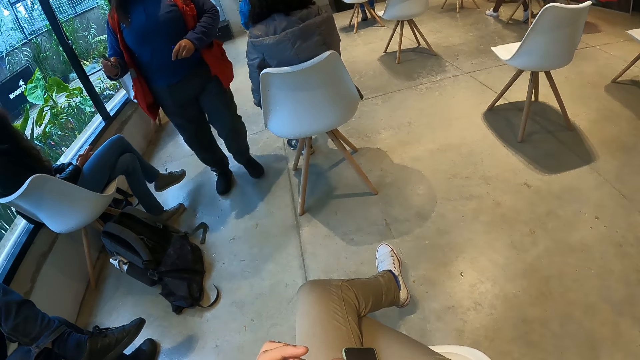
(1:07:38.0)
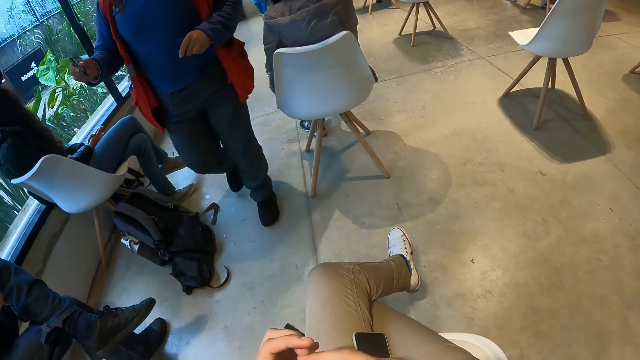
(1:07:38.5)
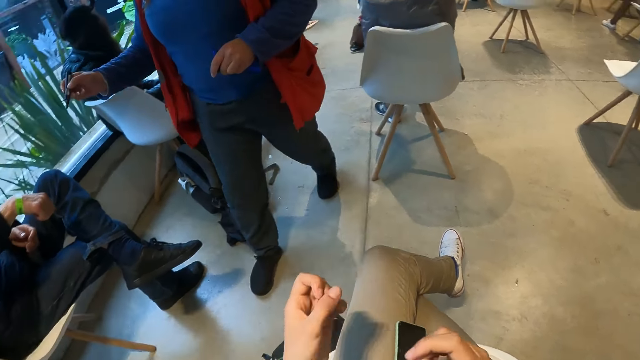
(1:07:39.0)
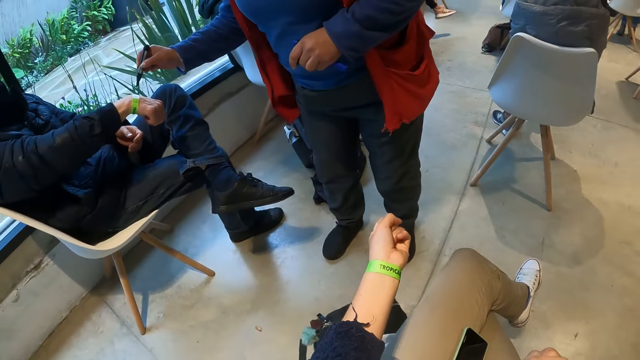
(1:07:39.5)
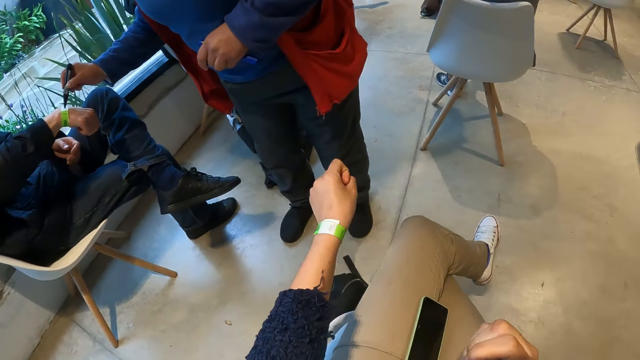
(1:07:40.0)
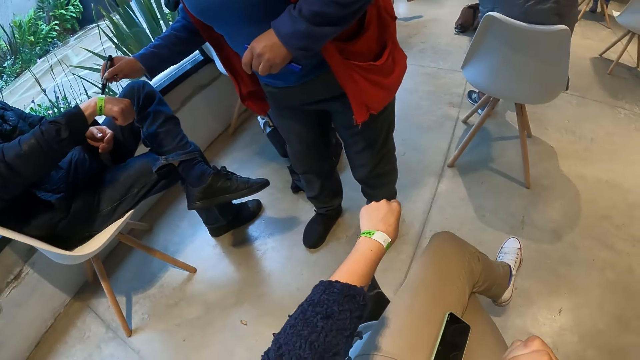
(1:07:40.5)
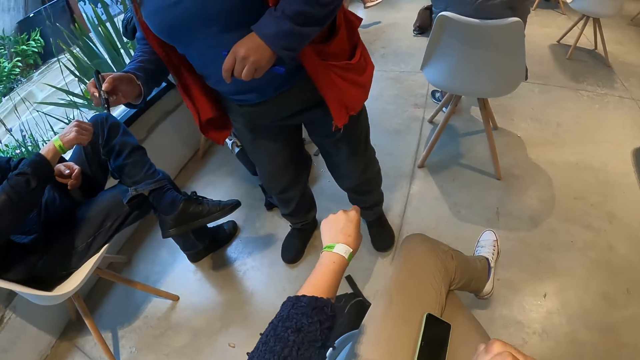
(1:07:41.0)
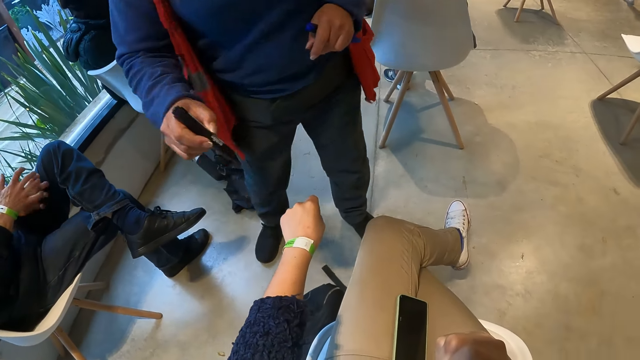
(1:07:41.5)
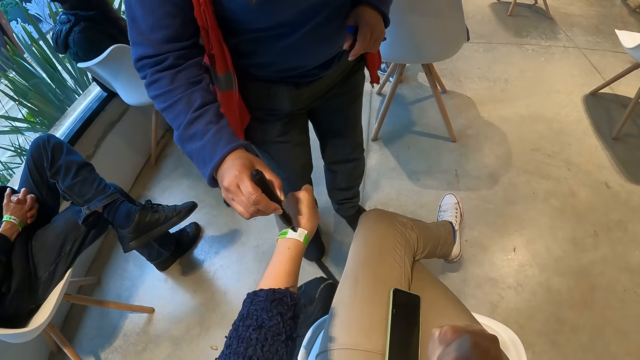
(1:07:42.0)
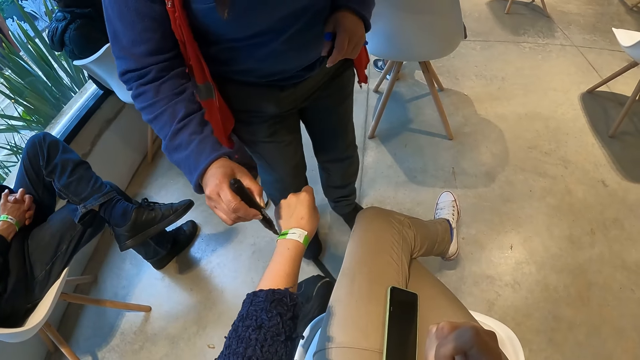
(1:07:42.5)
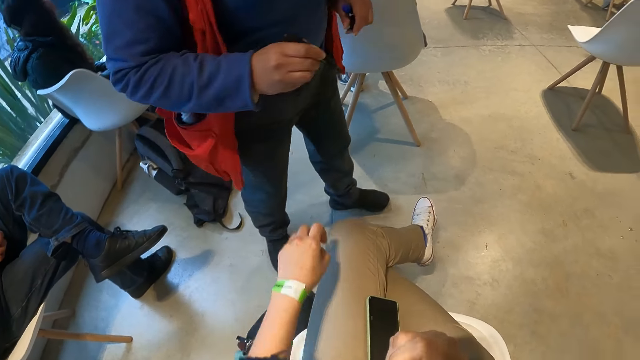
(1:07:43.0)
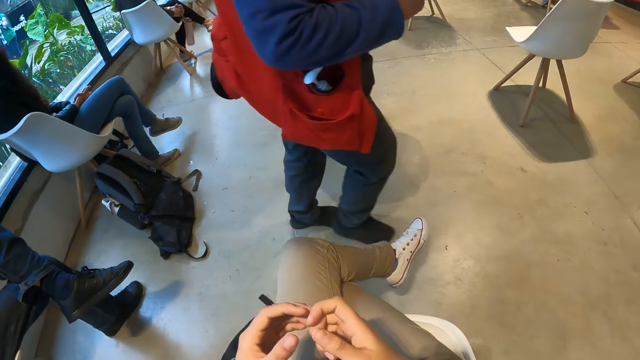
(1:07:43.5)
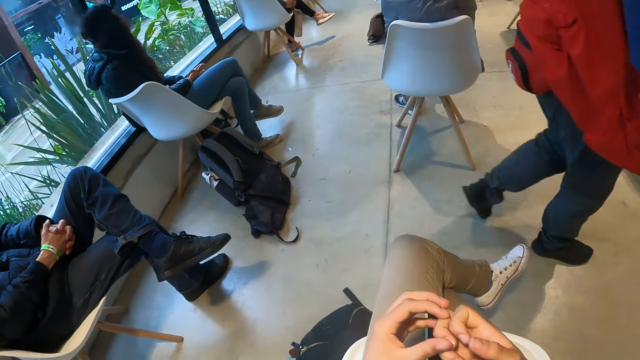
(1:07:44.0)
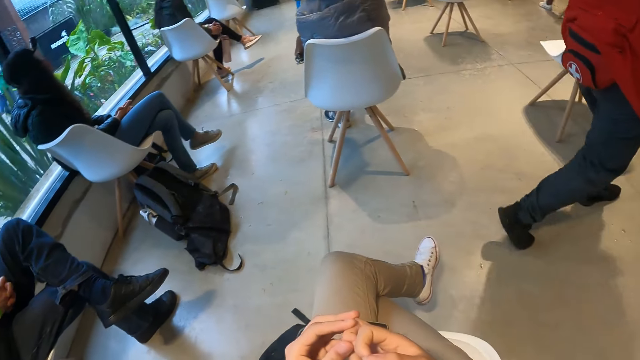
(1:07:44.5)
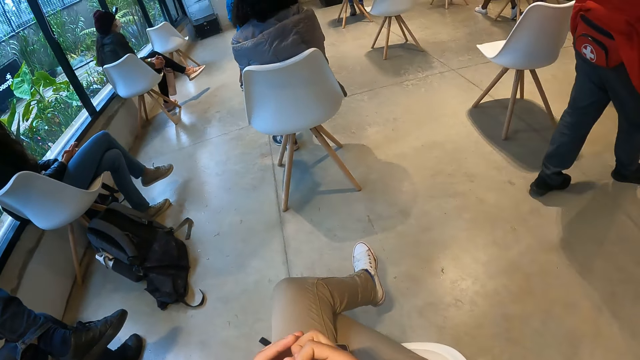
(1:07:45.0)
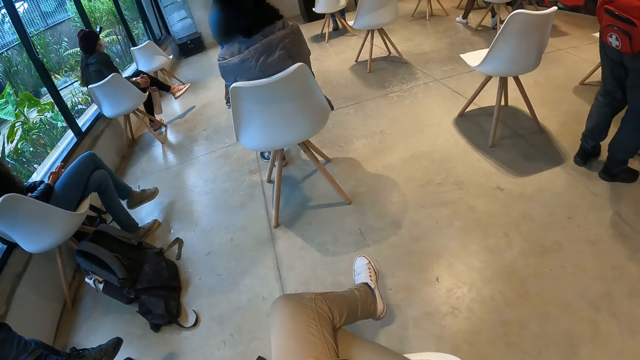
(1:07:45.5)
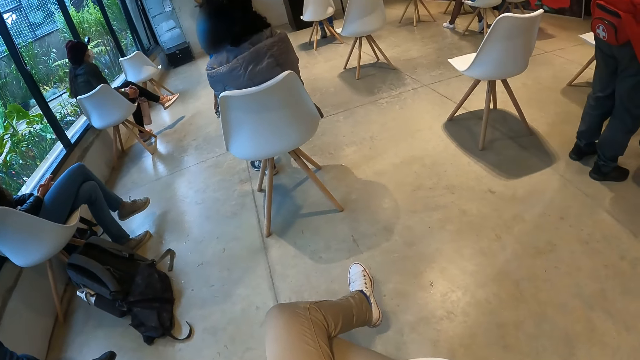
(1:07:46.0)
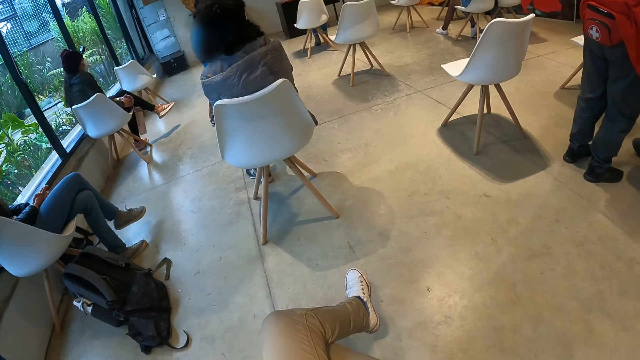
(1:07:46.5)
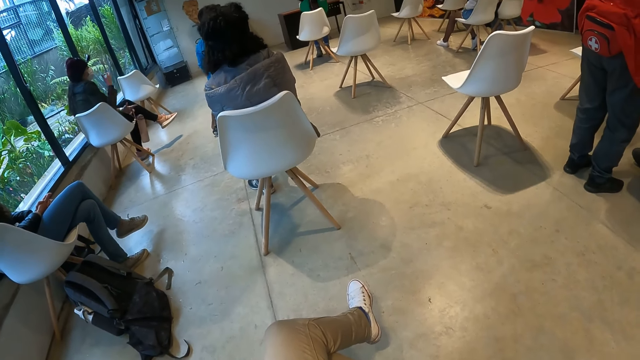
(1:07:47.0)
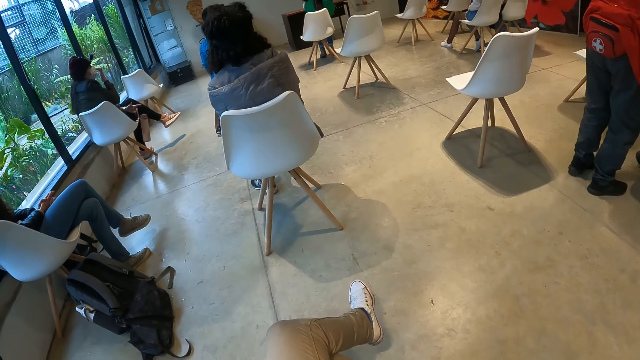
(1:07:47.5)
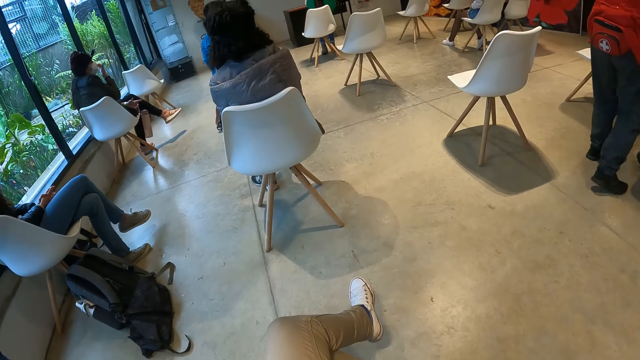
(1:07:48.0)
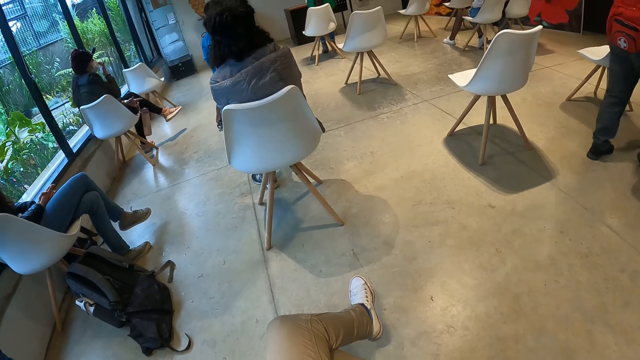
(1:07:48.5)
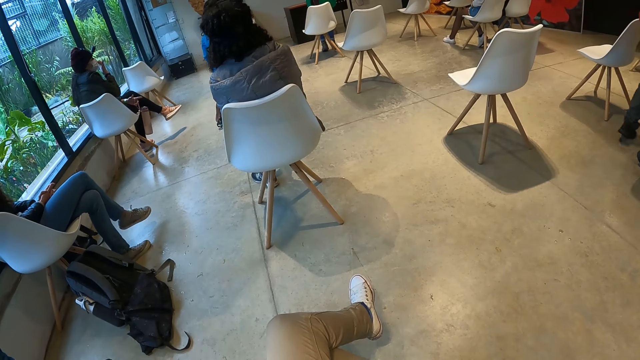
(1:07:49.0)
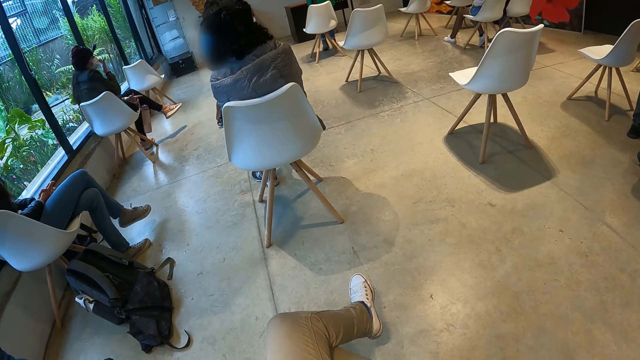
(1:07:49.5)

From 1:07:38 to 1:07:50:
The woman marks a band on a man's right hand with the marker in her right hand. The camera wearer moves the left hand and turns the left hand. She looks at her left hand. The woman marks a band on the camera wearer's left hand with the marker in her right hand. The camera wearer pulls back the left hand. She touches the right hand. She looks around.

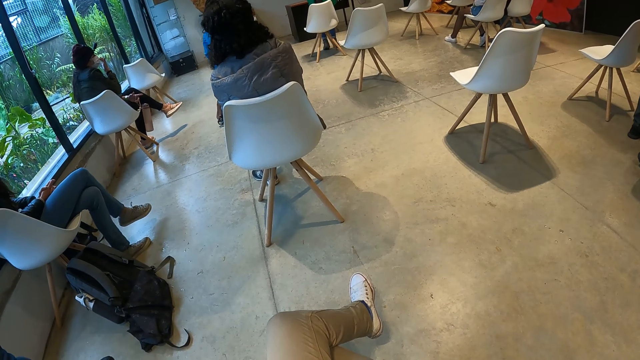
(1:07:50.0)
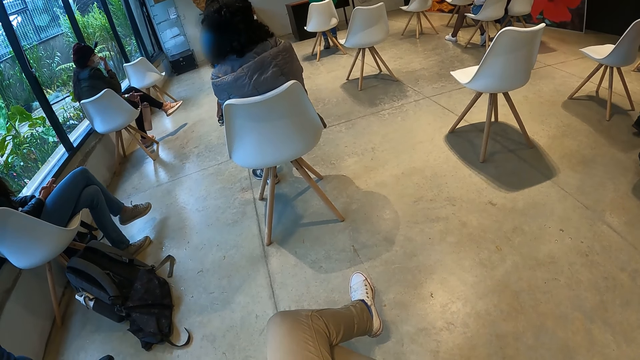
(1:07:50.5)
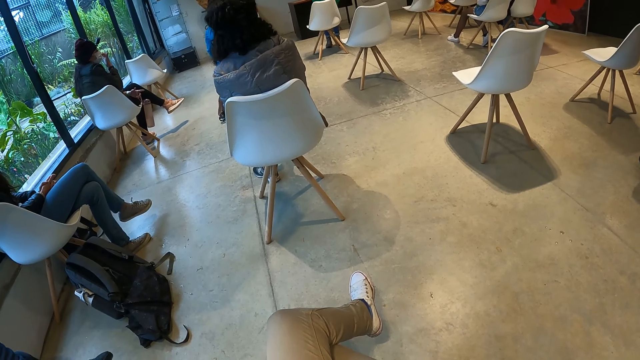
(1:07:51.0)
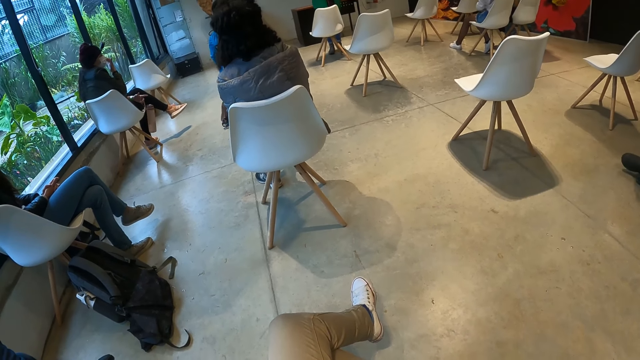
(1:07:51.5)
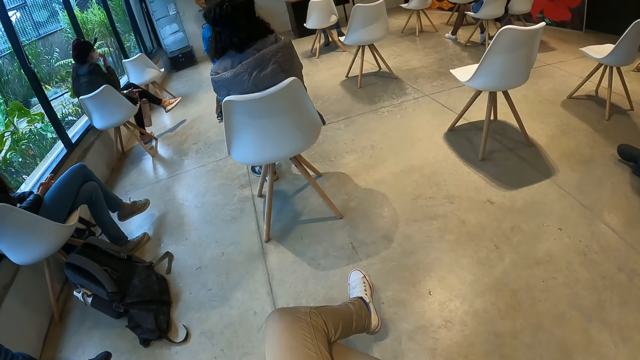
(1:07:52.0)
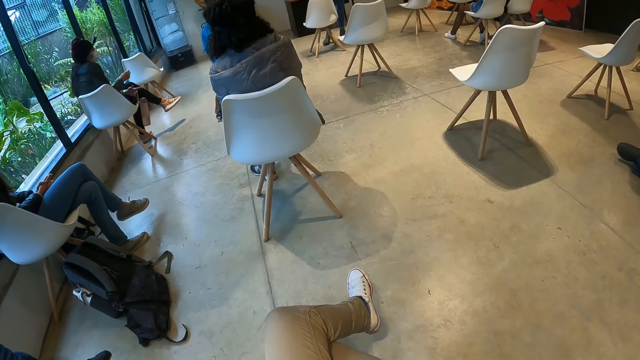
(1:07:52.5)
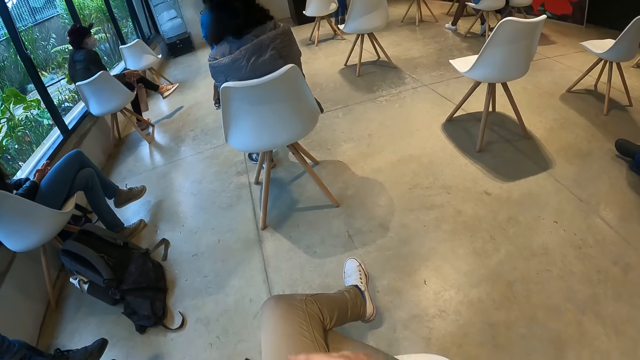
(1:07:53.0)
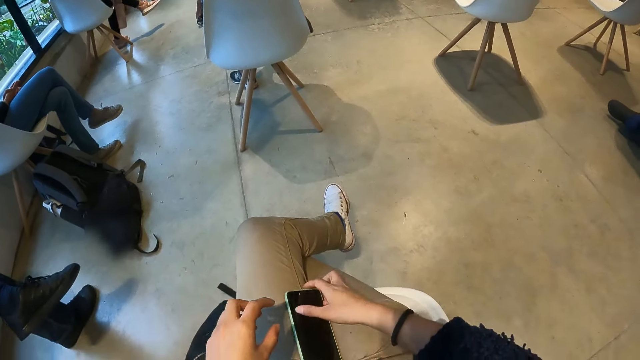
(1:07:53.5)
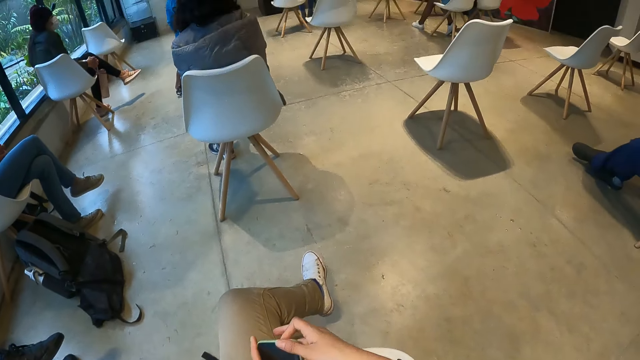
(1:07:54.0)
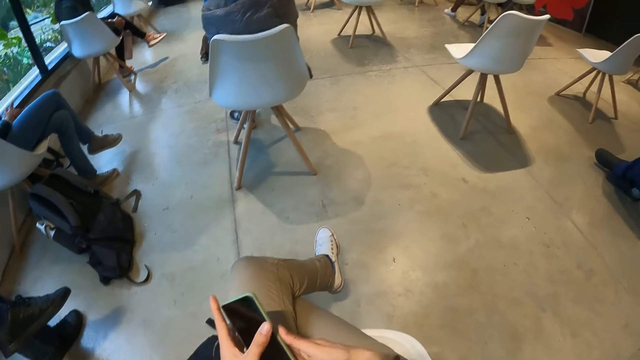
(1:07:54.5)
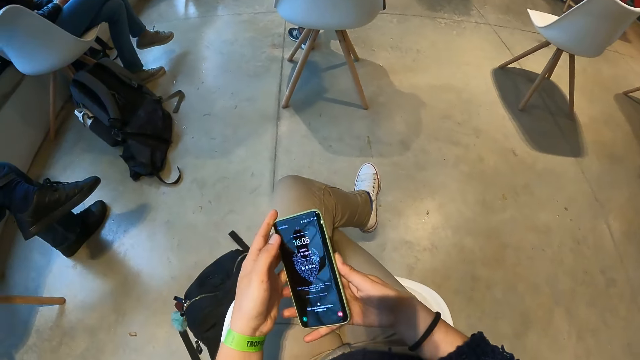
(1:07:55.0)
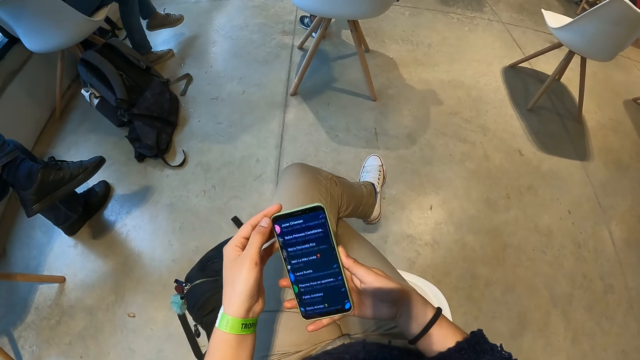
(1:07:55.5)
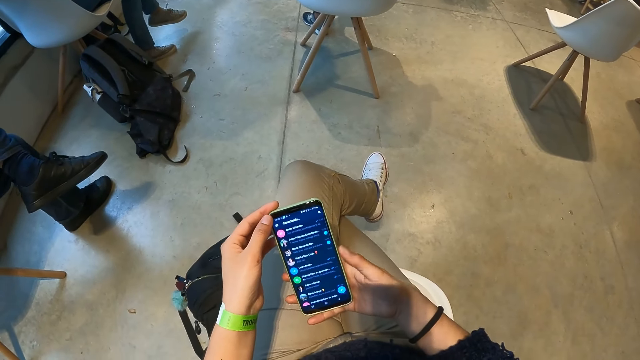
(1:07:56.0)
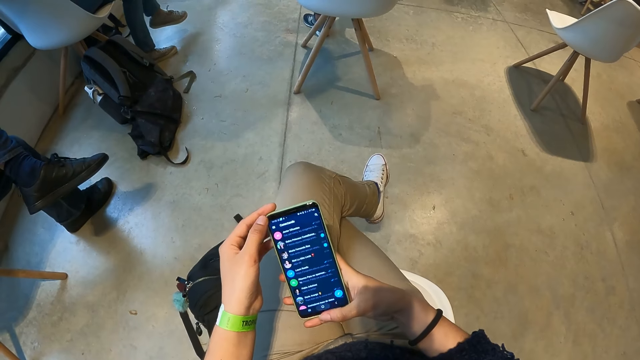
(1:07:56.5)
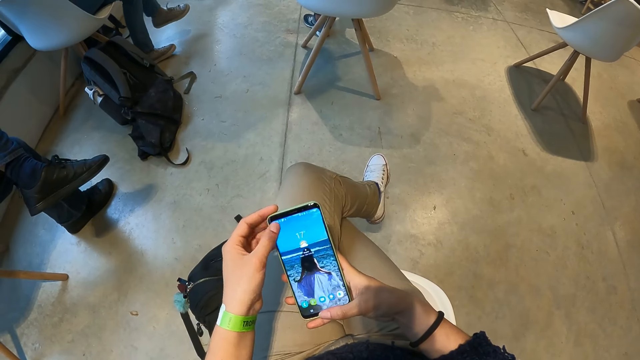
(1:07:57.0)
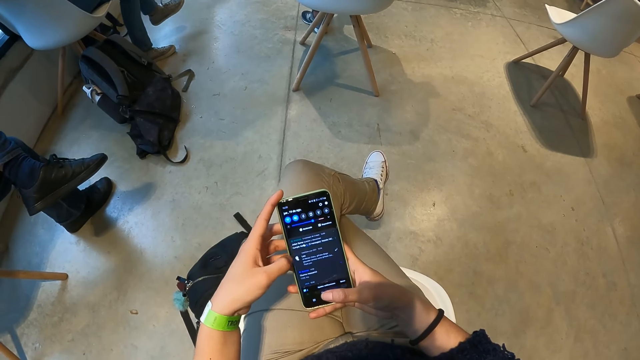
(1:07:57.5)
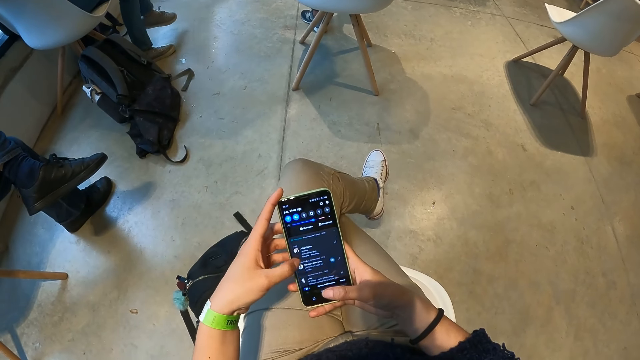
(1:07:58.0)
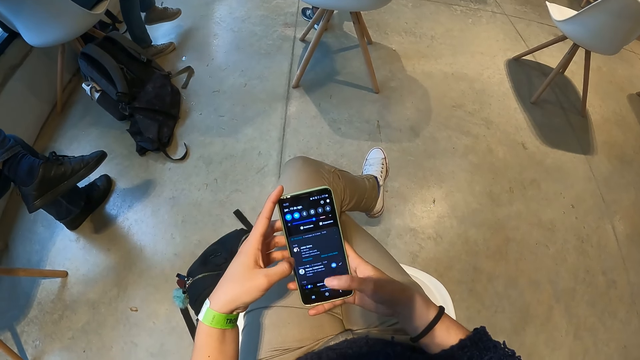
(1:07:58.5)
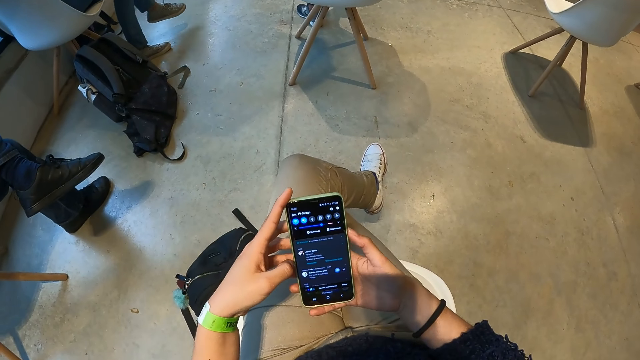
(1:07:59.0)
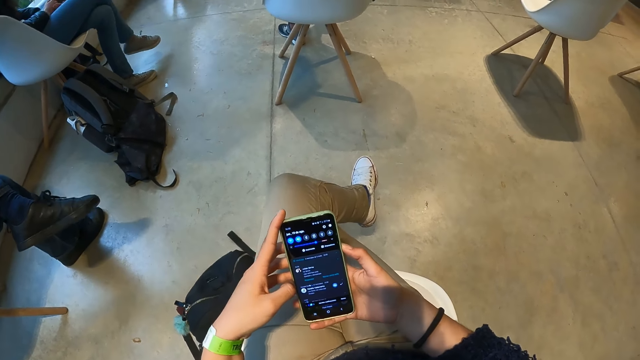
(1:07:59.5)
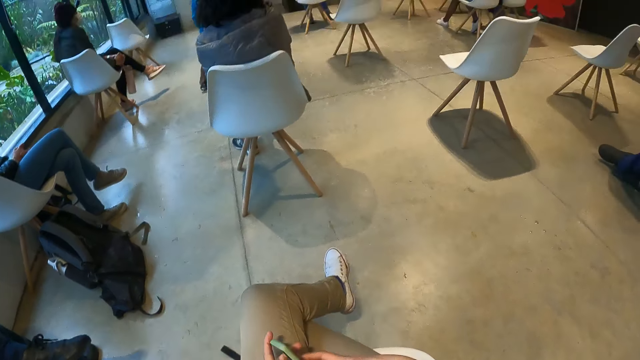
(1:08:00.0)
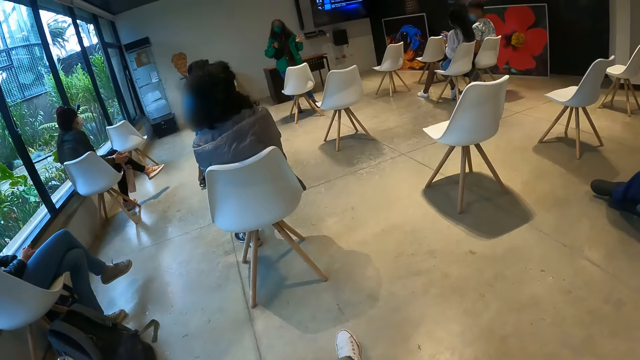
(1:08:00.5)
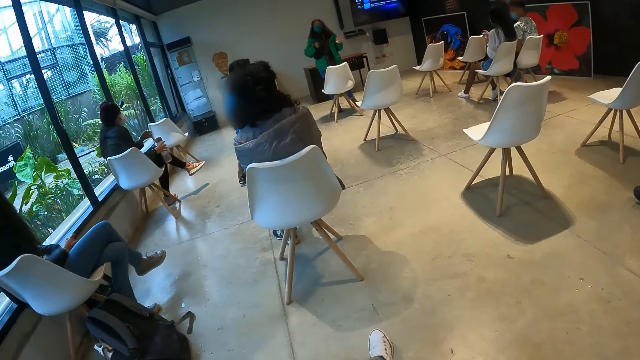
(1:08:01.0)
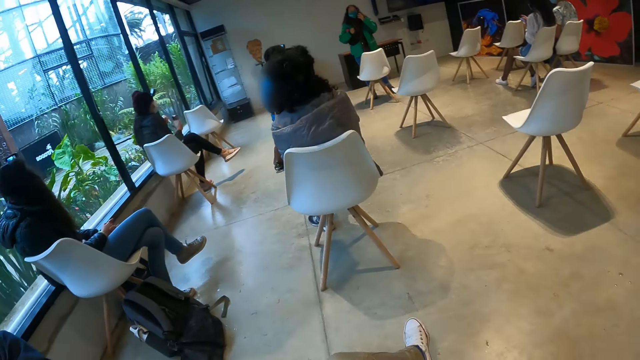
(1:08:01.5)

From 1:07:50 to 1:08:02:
The camera wearer picks up a phone from her lap with her right hand. She holds the phone with both hands. She operates her phone with both hands. She scrolls through the phone. A woman interacts with the group of people in the room.
